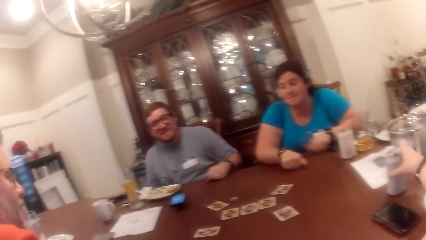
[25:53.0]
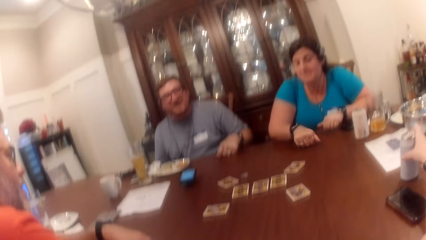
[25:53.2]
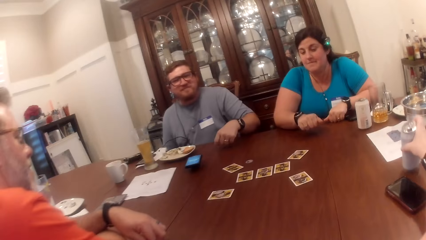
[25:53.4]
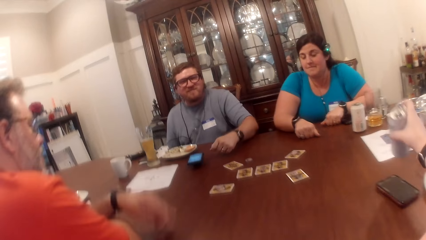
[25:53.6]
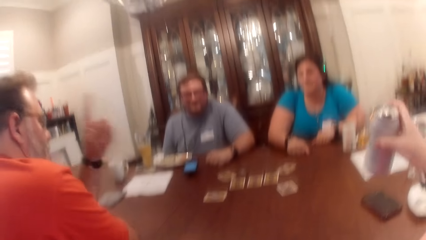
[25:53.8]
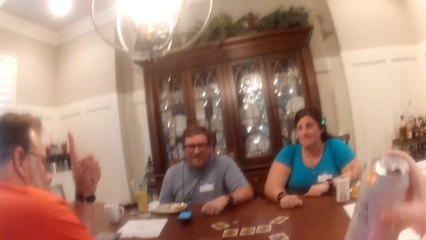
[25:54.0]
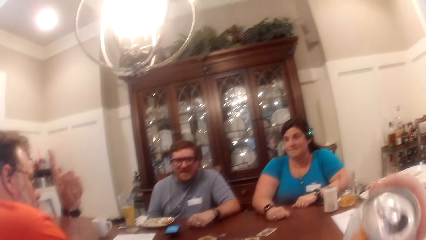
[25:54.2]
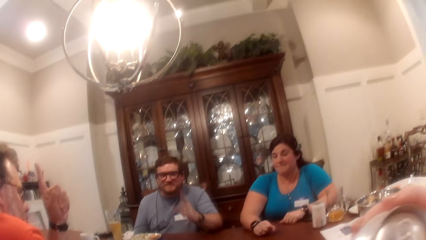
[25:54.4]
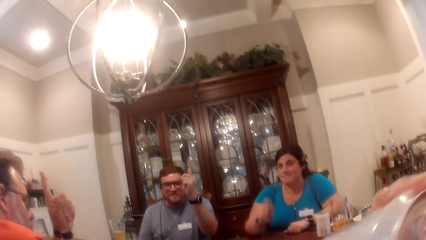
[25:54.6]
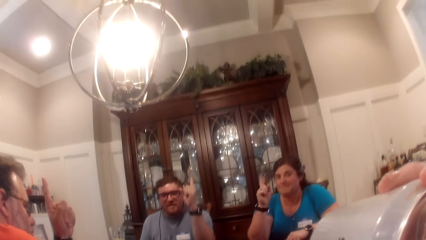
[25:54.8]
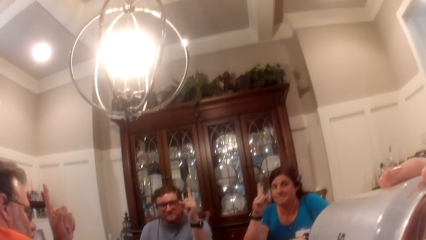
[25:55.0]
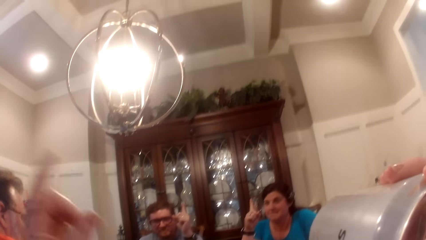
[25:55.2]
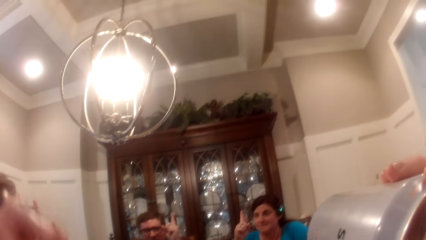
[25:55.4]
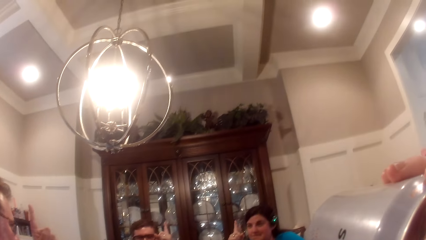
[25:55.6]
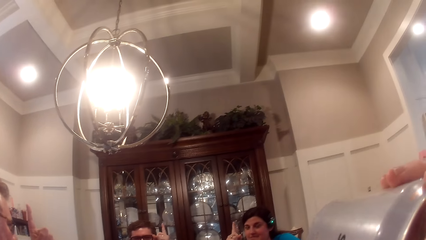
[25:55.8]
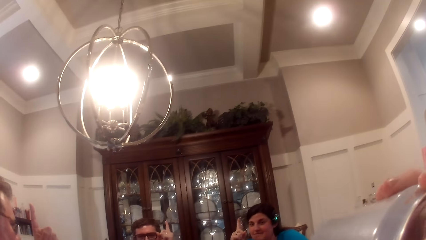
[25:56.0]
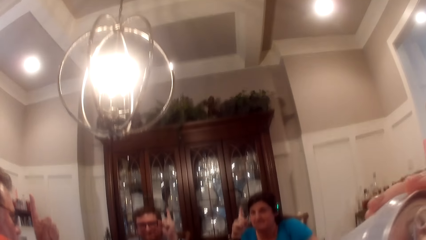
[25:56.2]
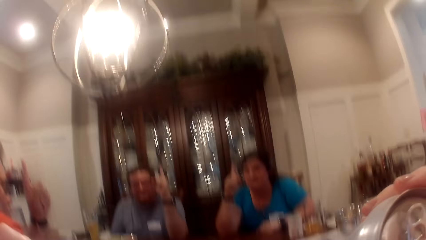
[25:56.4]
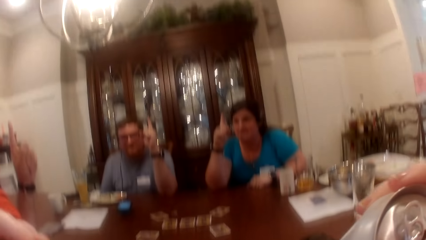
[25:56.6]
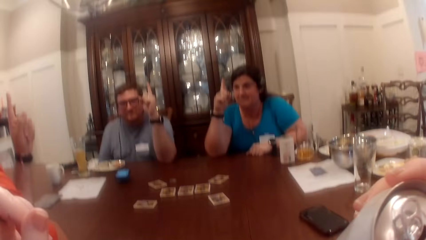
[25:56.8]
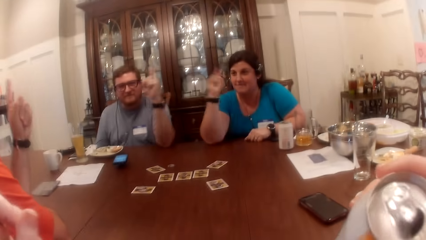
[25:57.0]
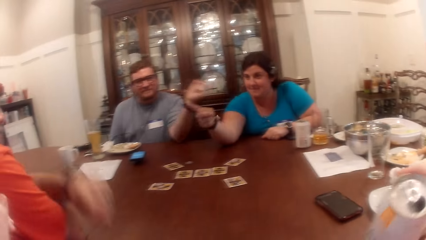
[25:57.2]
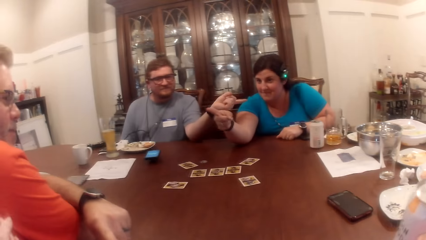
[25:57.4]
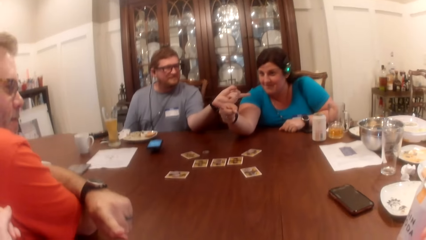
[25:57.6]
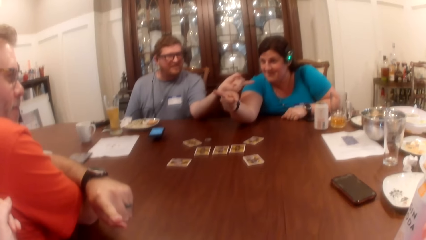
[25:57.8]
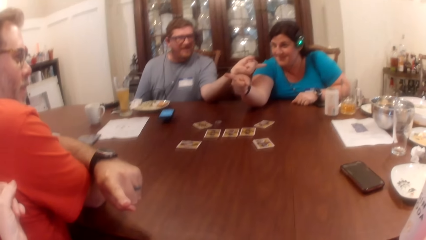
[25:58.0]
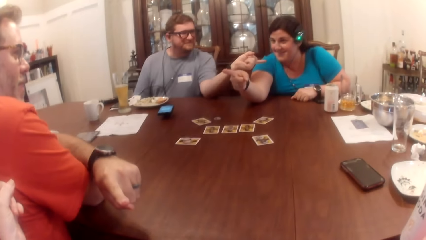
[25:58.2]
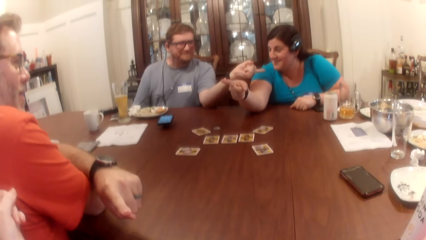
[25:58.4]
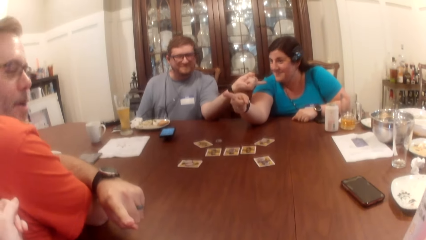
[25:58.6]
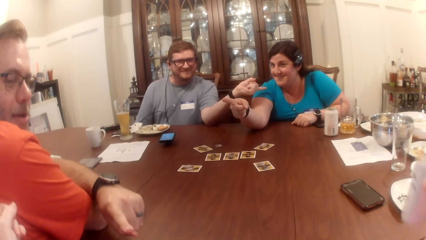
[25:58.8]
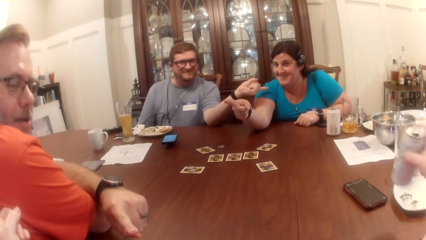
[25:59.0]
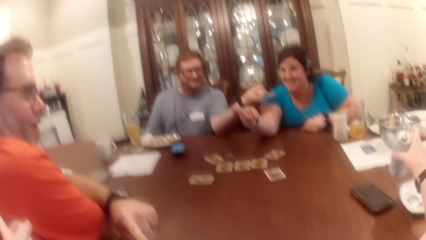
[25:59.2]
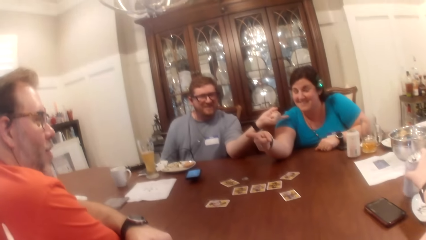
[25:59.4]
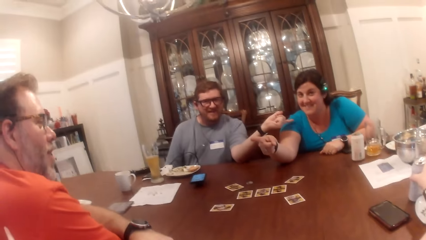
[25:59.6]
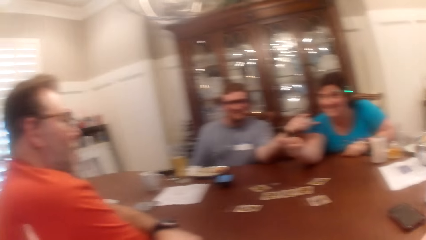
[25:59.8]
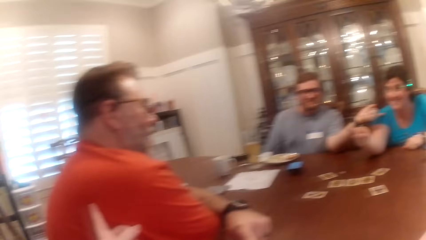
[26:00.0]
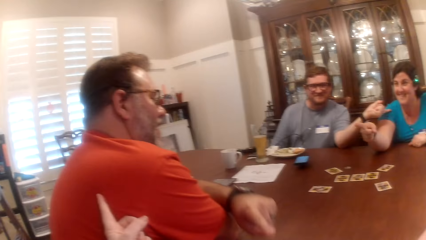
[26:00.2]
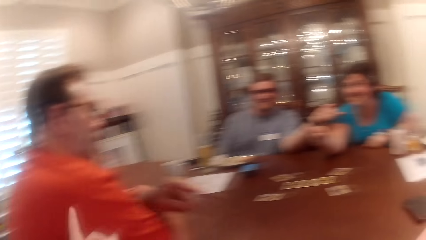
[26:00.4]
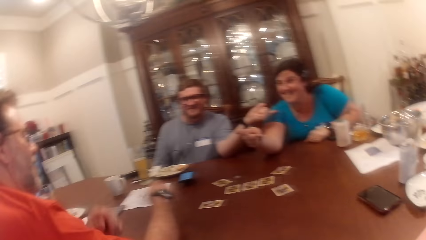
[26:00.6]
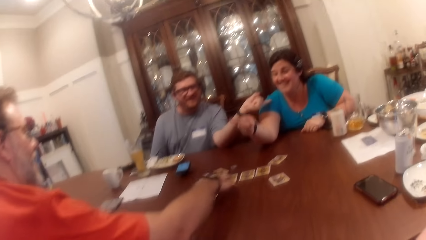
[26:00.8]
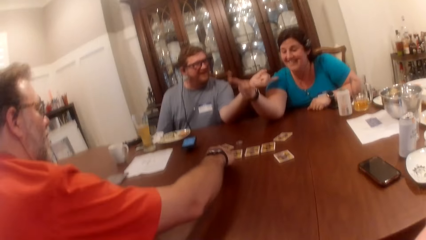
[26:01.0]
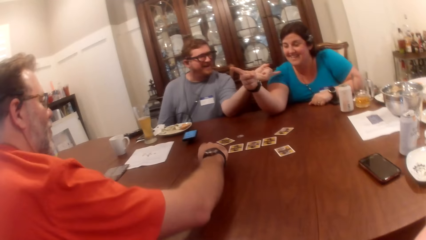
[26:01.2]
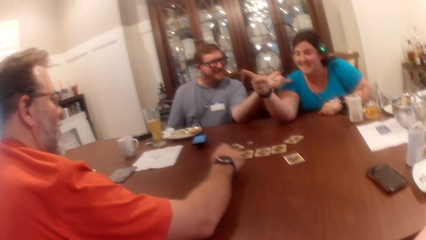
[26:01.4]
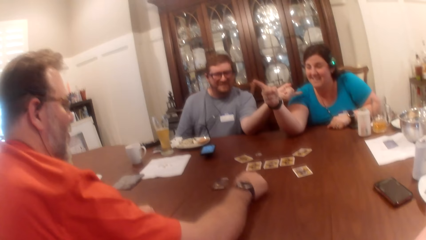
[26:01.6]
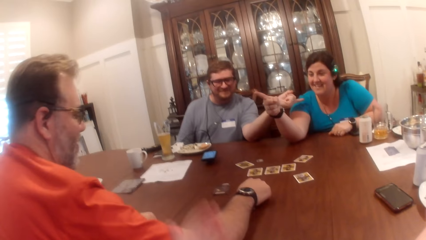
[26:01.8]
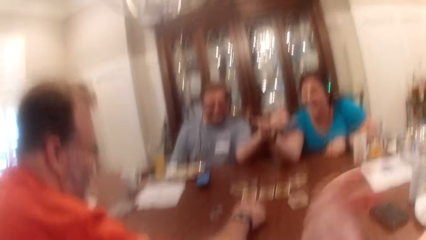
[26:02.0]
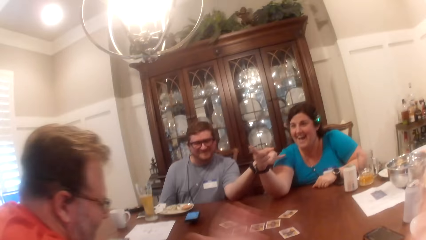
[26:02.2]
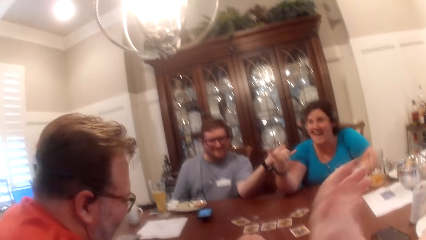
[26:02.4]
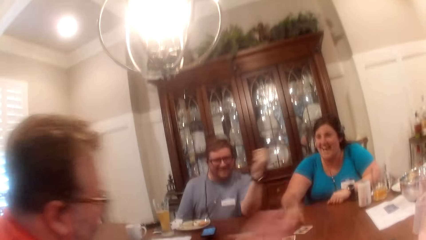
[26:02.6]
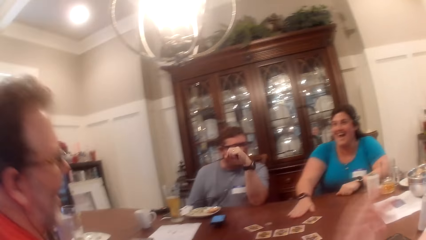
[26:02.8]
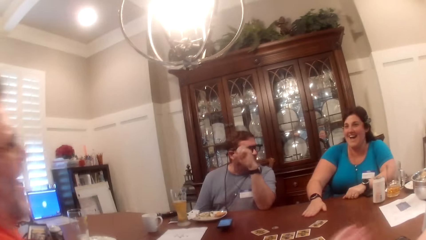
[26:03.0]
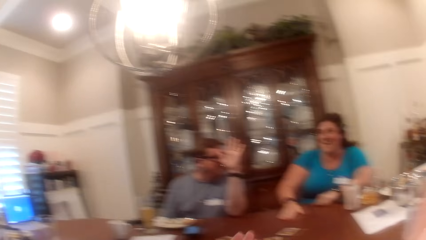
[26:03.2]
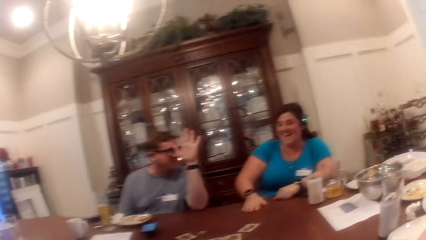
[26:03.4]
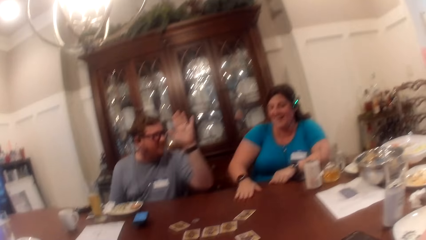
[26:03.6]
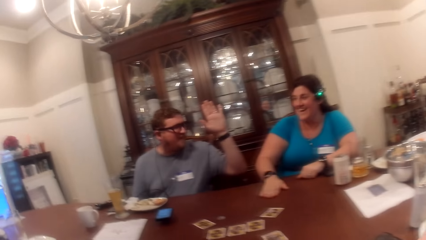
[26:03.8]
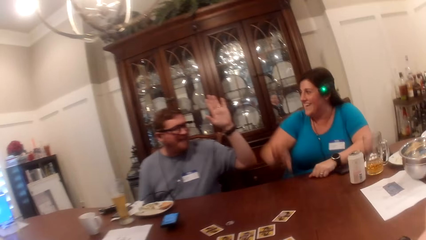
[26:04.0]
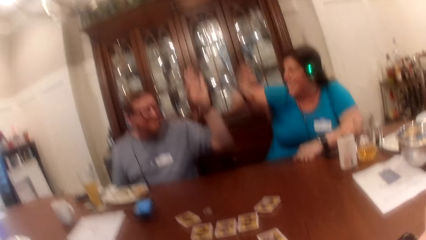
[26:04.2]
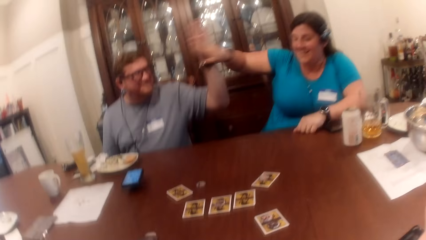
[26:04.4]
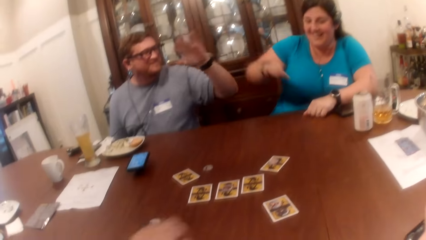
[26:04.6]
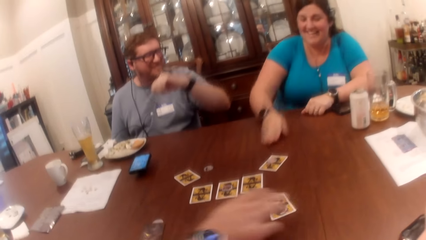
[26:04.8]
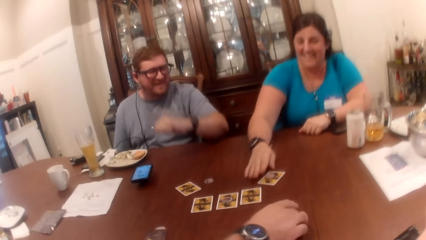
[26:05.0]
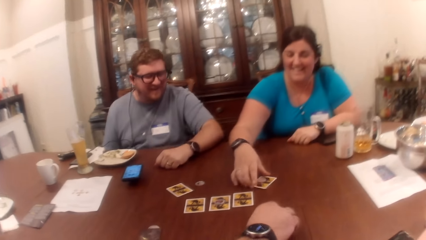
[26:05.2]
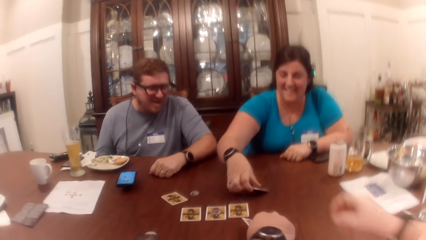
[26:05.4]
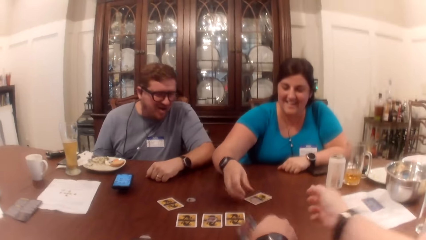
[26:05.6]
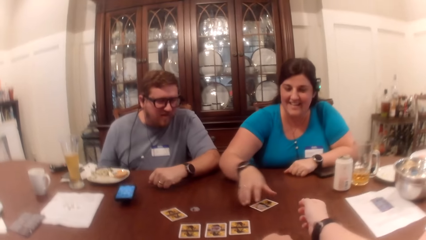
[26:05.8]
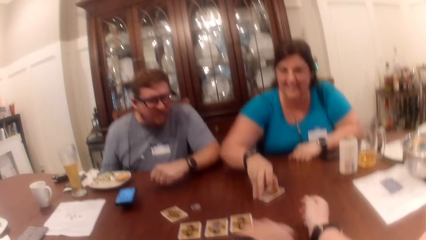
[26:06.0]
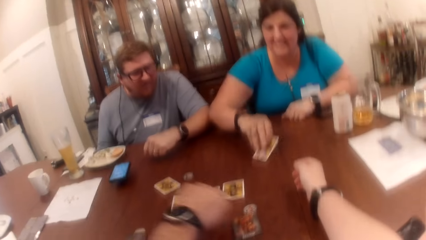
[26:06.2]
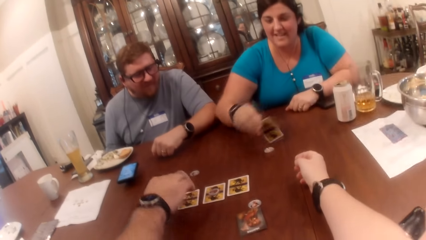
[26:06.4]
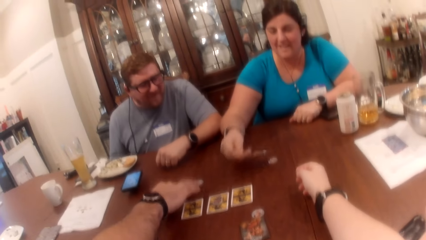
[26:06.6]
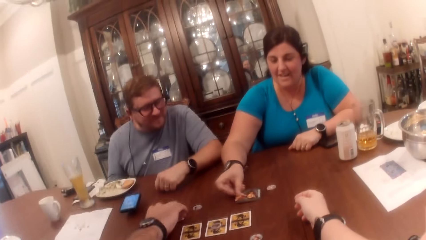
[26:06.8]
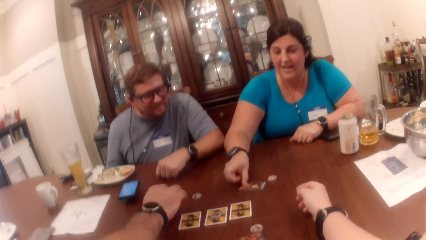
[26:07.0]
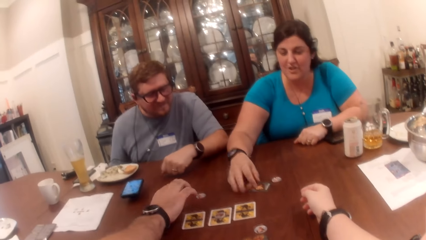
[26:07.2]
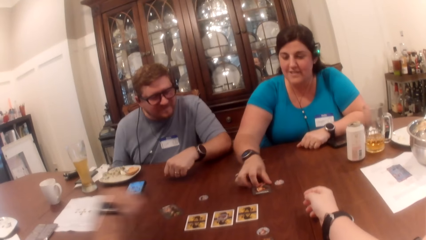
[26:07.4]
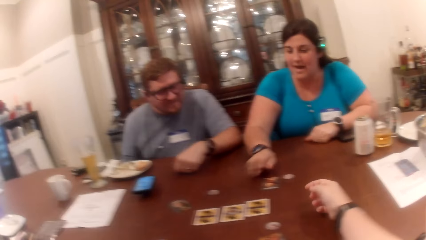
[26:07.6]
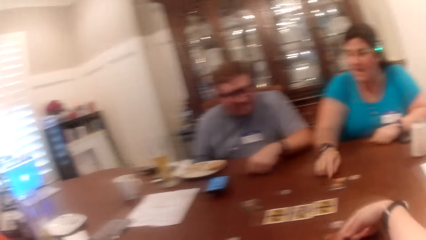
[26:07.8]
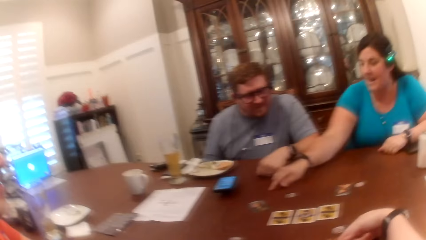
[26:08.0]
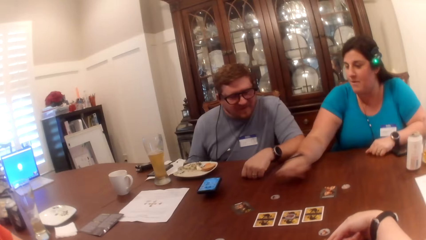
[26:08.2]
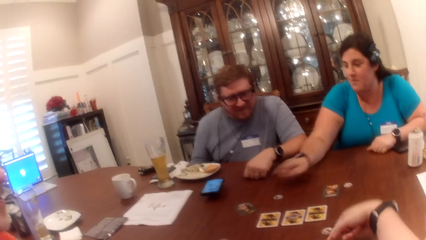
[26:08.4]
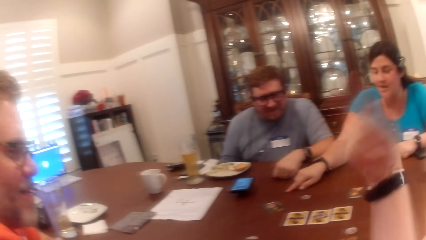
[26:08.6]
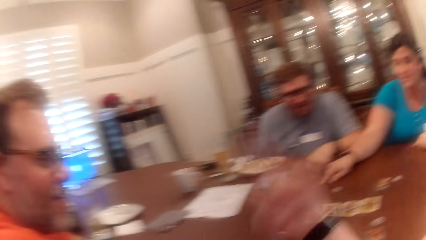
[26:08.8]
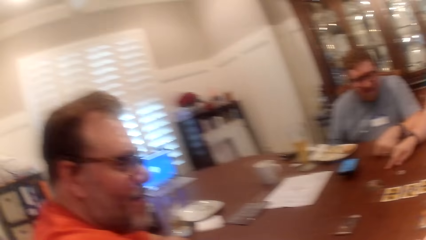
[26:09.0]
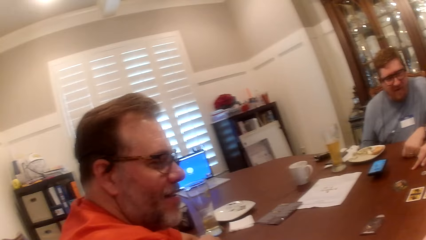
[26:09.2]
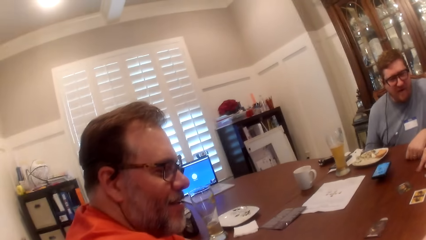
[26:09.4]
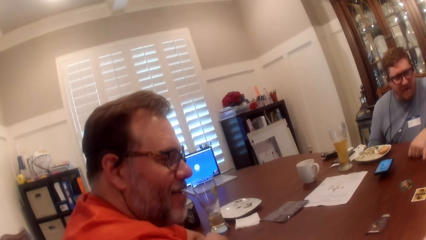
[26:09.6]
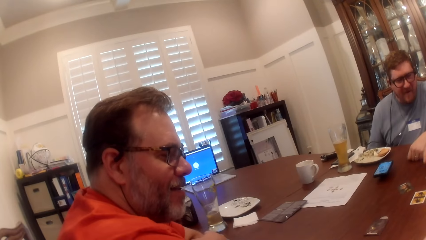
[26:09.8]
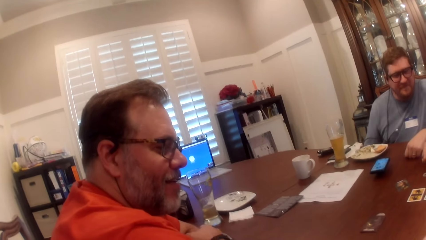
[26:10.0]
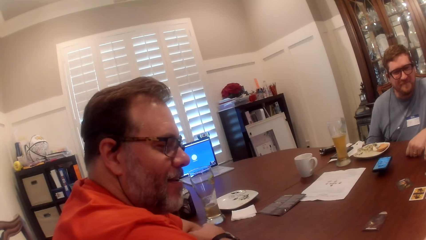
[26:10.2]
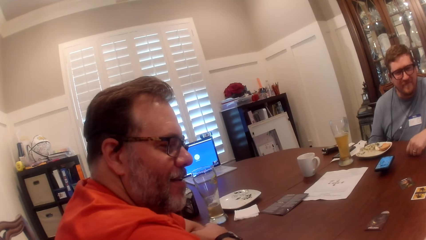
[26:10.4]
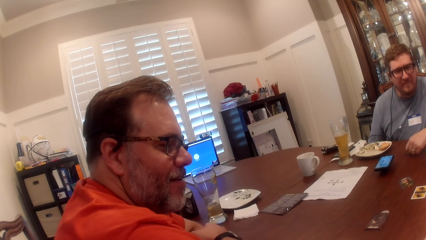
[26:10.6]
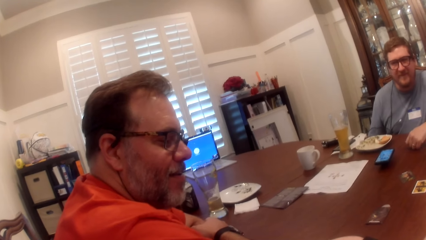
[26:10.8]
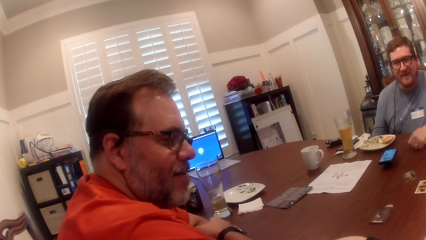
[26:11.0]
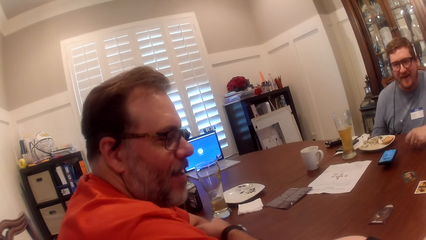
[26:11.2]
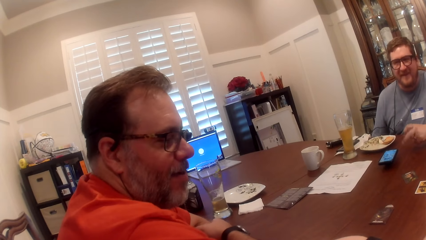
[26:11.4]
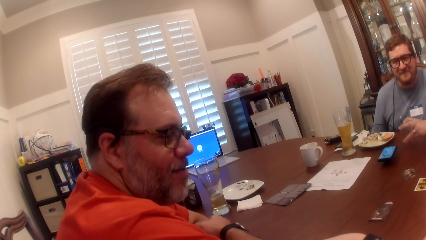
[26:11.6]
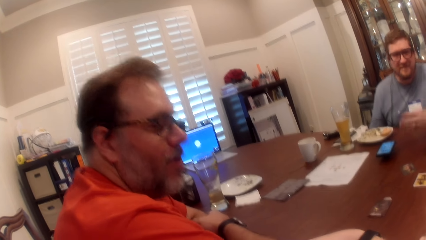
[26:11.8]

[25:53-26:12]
The camera wearer picks the can from the table with her right hand. A man raises his left hand. The camera wearer takes a drink from the can. Another man raises his right hand. A woman raises her right hand. The camera wearer raises her left hand. She points at the first man. The woman points at the first man. The first man points at the camera wearer. The other man points at the woman. The camera wearer drops the can on the table. The first man picks a card on the table with his right hand and drops the card in his right hand on the table. The camera wearer claps her two hands together. The woman puts her right hand on the table. The other man high fives the woman and puts his left arm on the table. The woman flips a card on the table with her right hand. The first man flips a card on the table with his right hand. The camera wearer stretches her right hand towards the woman. The first man flips a card on the table with his right hand. The woman adjusts the card on the table with her right hand, taps the card on the table with her right hand, and taps the table with her right hand. The camera wearer points at the first man.
